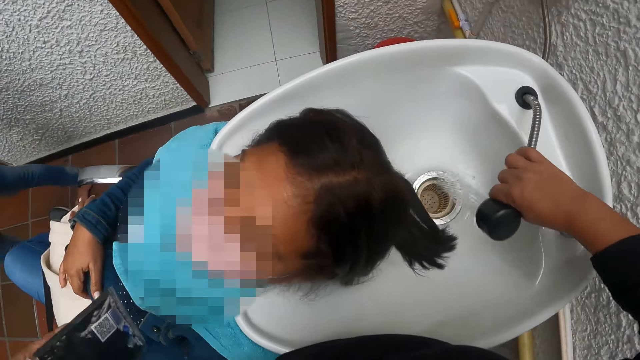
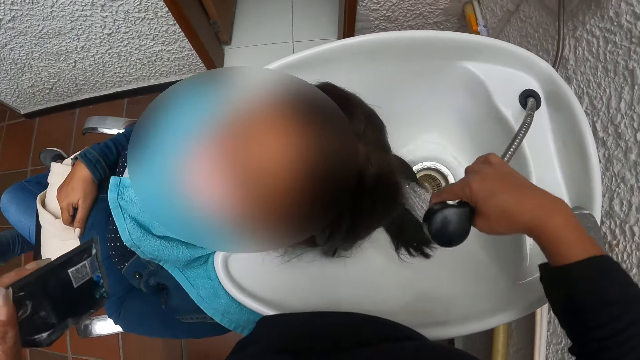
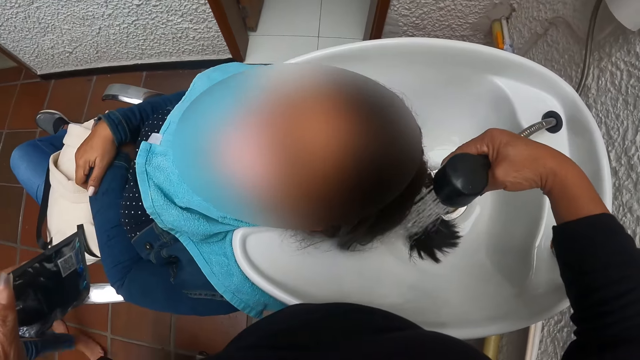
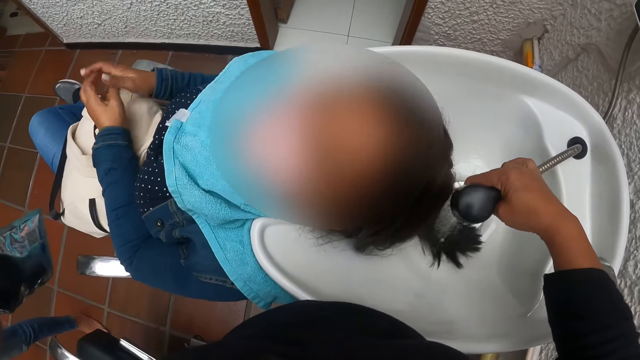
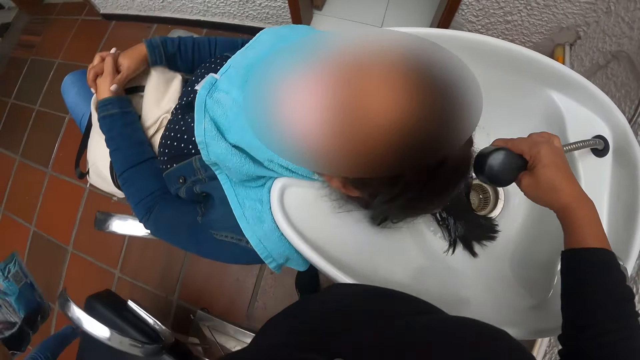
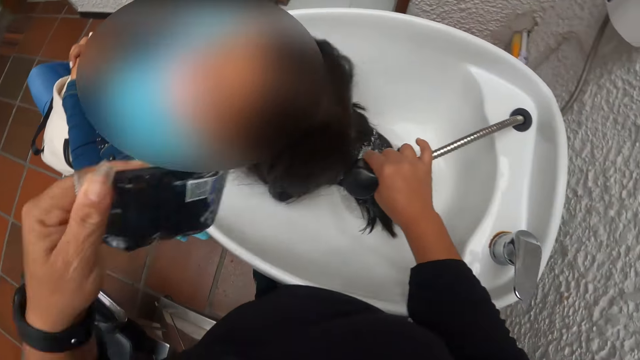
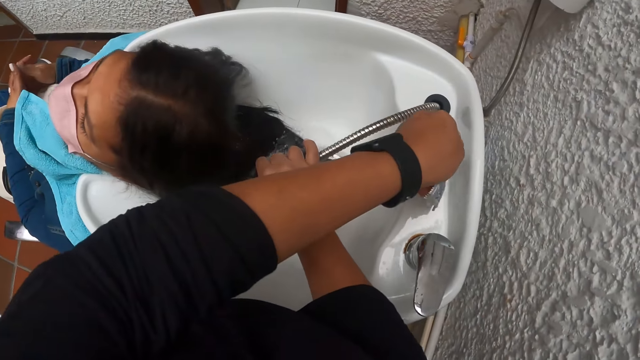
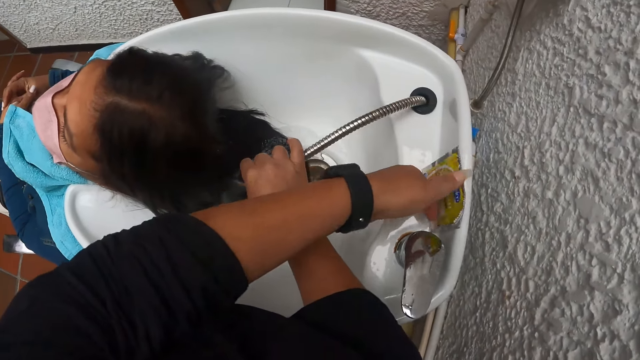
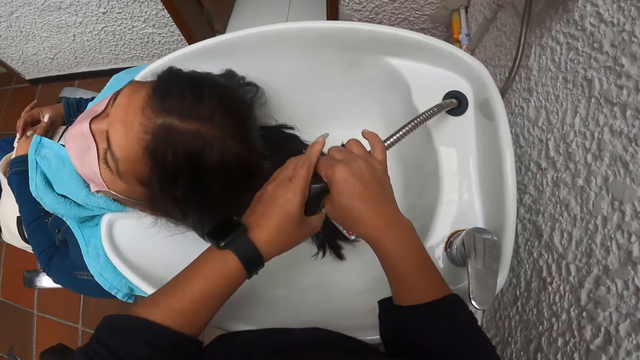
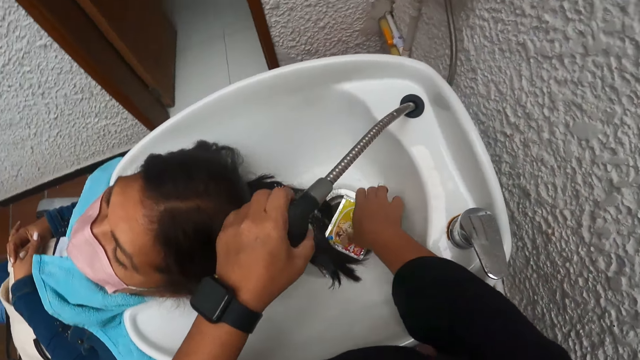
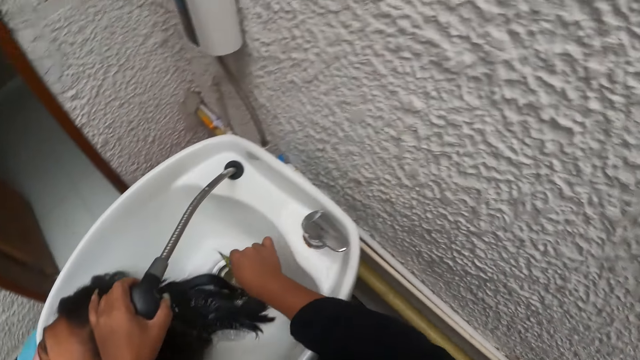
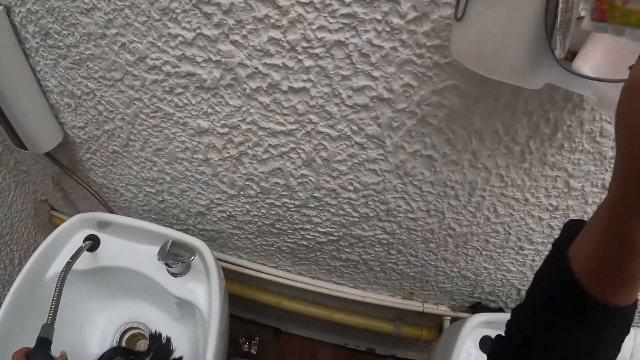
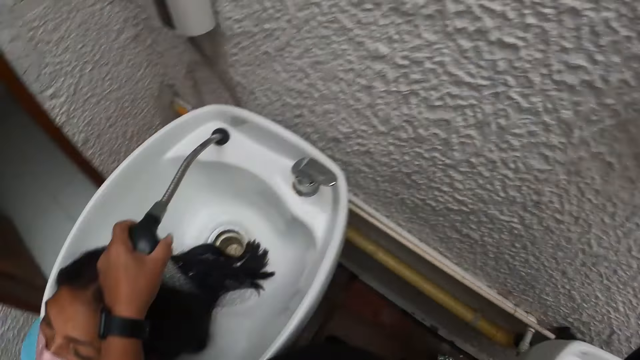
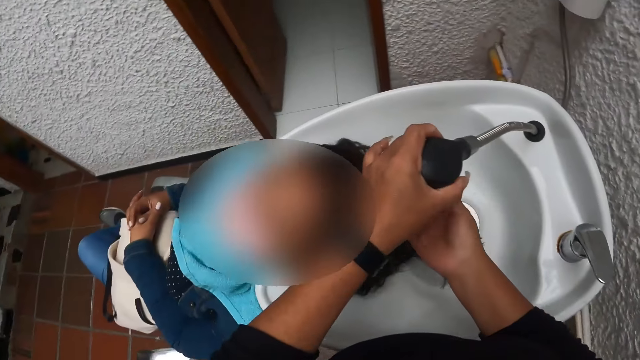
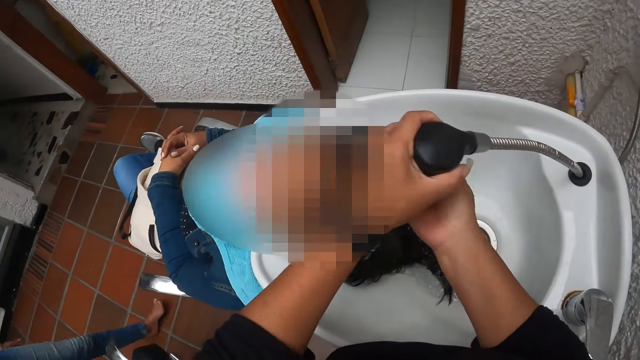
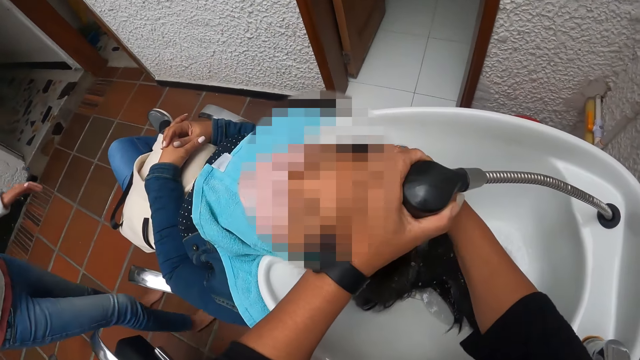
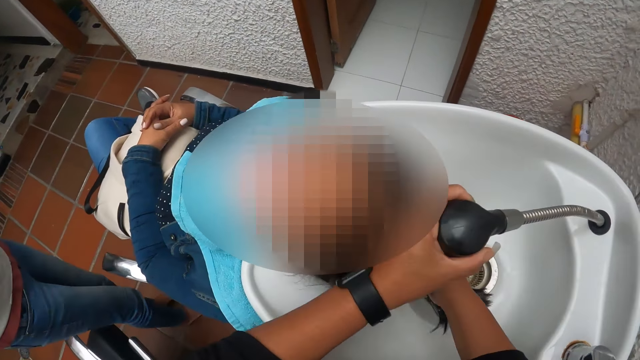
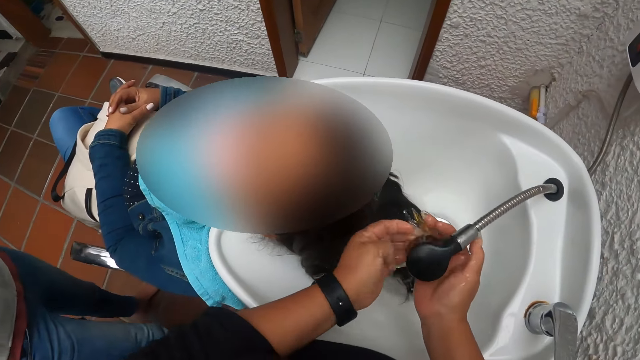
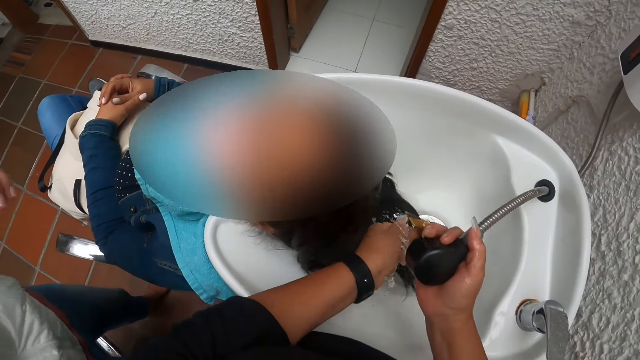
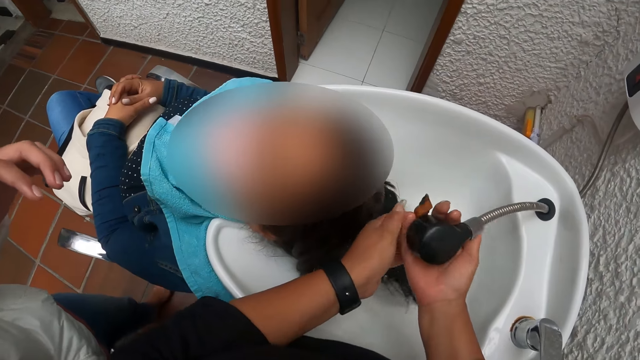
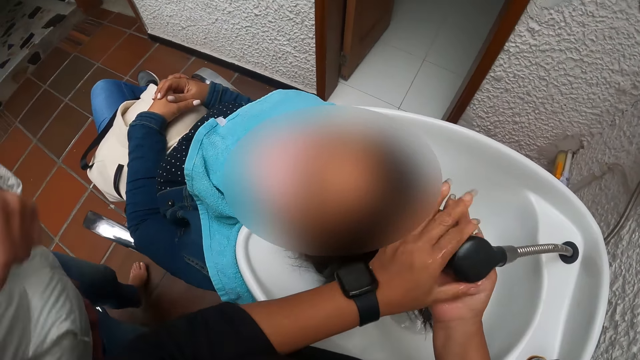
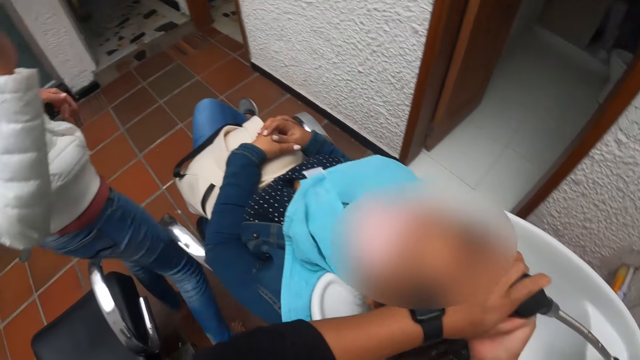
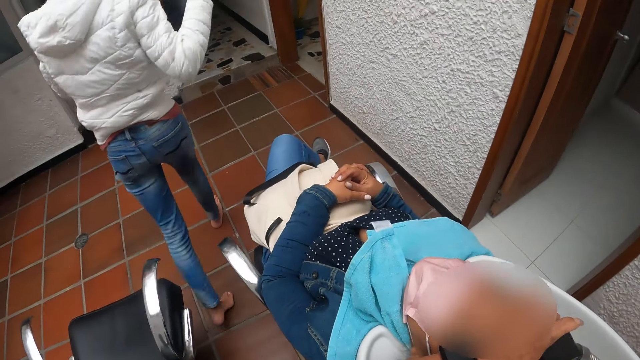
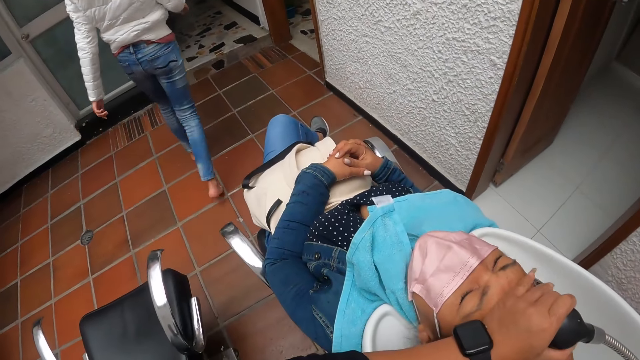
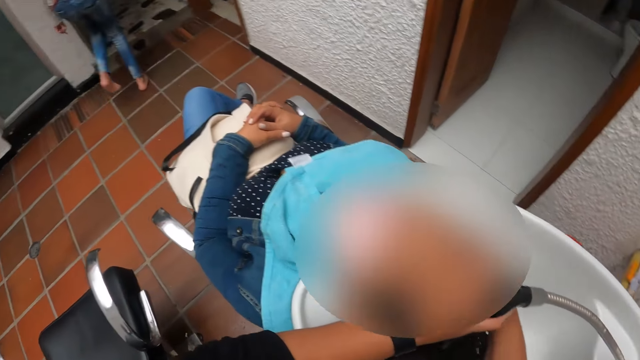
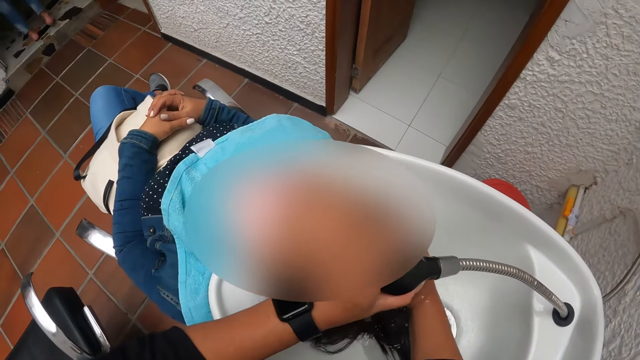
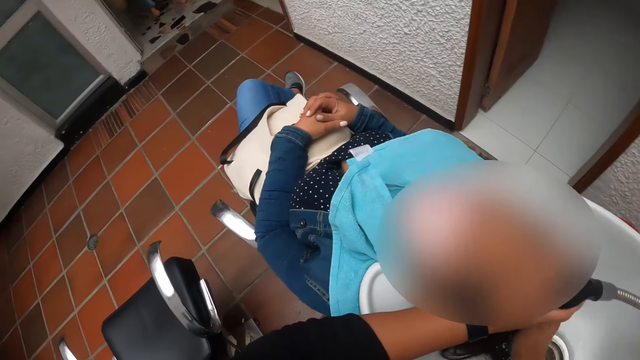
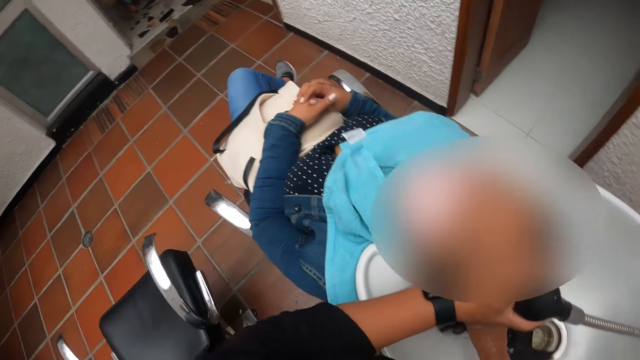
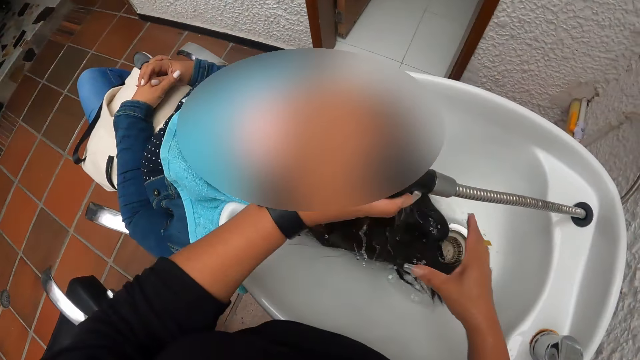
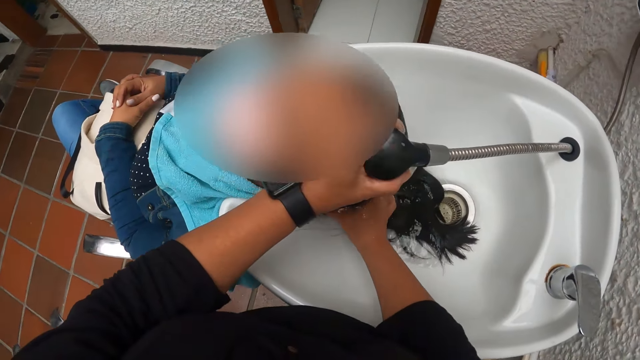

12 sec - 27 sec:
The camera wearer holds the pipe of the tap with her right hand. She drops a sachet on a sink with her right hand. She pulls the tap. She pours water on a woman's hair. She washes the woman's hair with water from the tap. The woman holds her hands together. The camera wearer picks the sachet from the sink. She carries the sachet from the sink with her right hand. She drops the sachet in a rack. She rinses her hand. She washes the woman's hair with water from the tap. She massages the woman's hair. She pours water in her hand. She puts her hand on the woman's hair. She massages the woman's hair with her right hand.

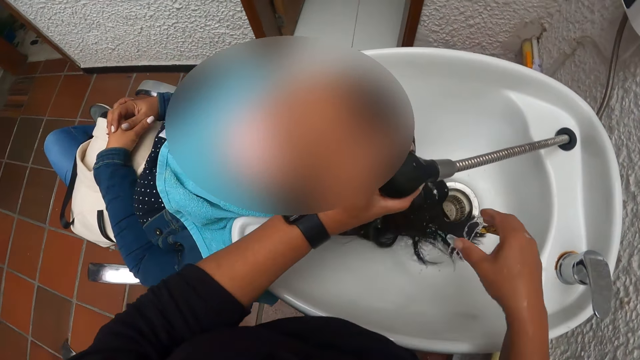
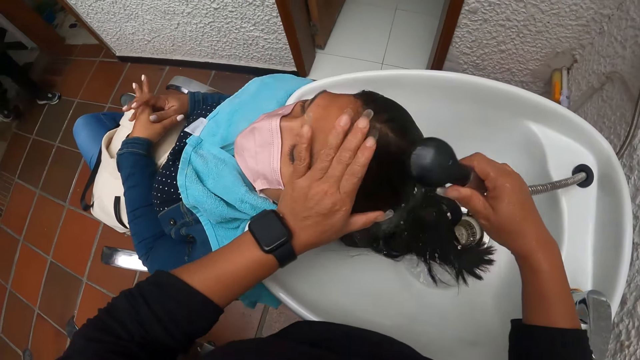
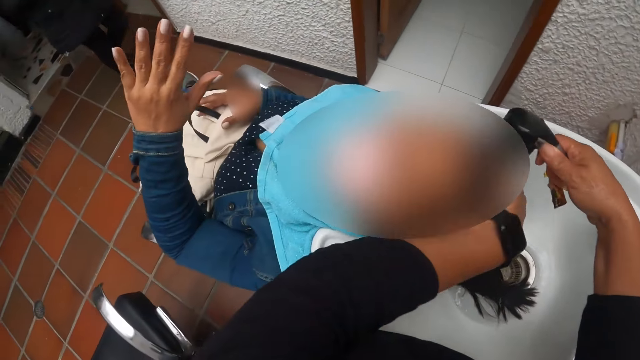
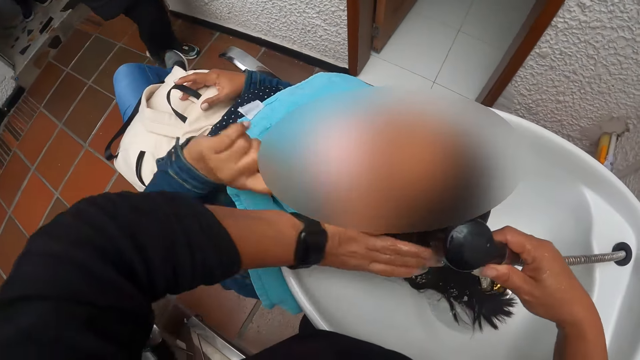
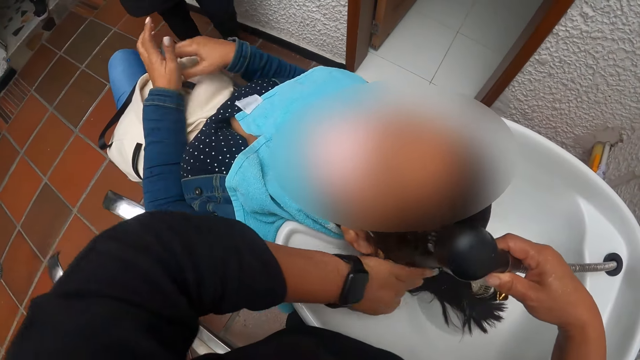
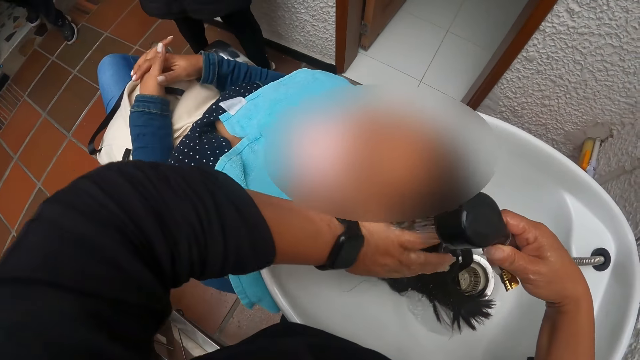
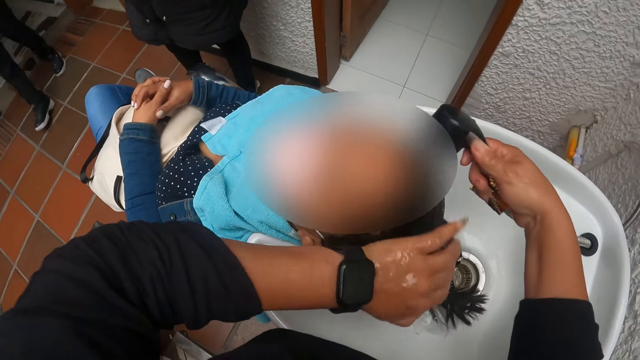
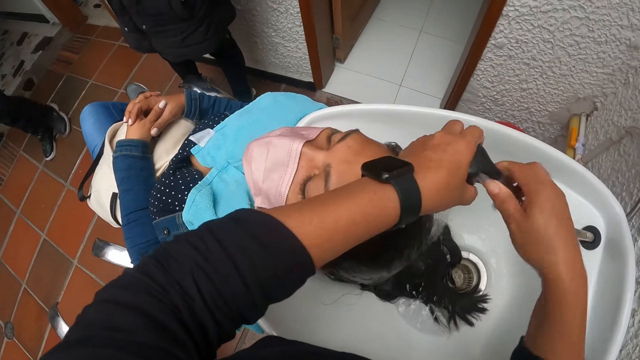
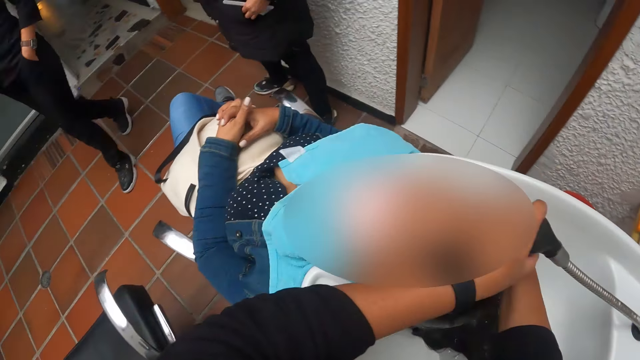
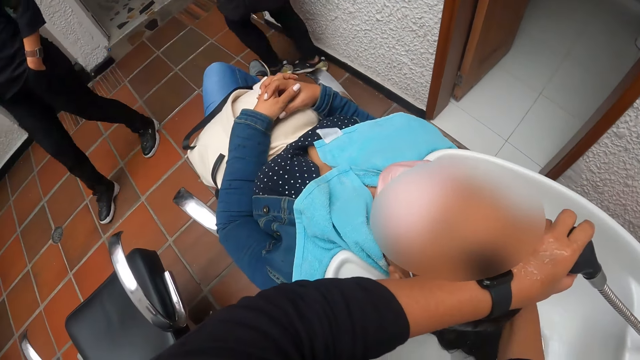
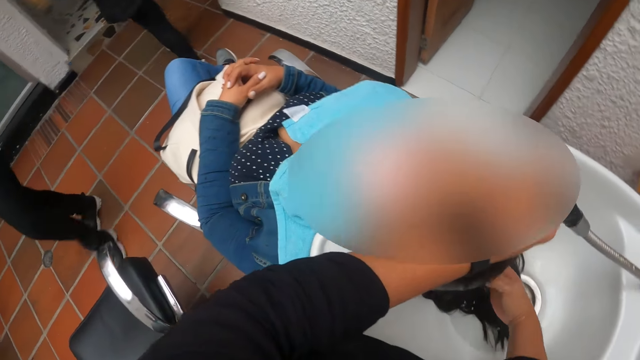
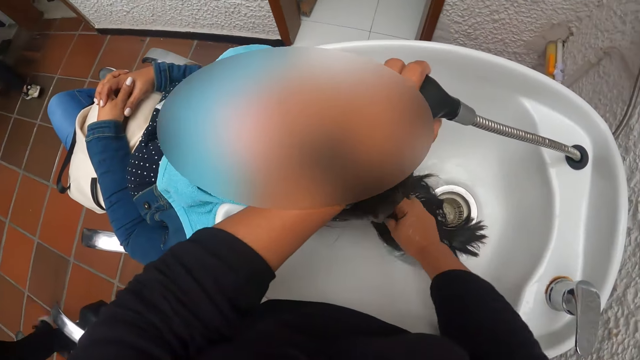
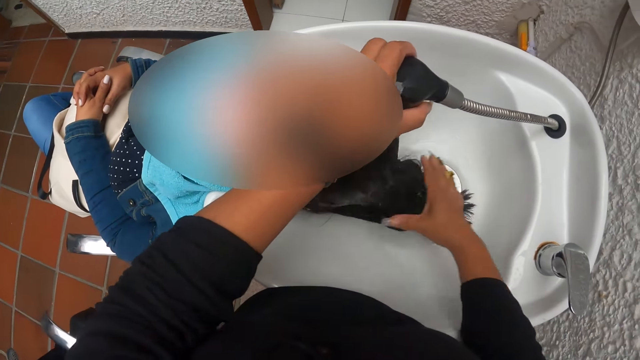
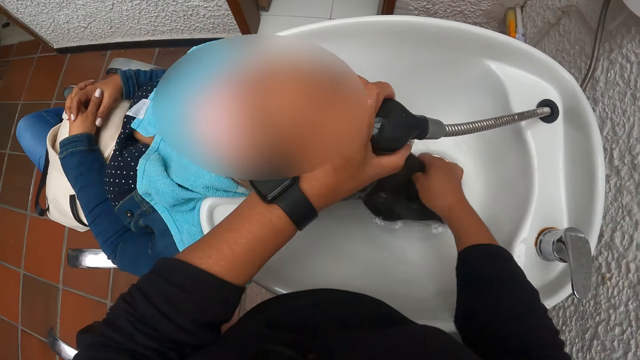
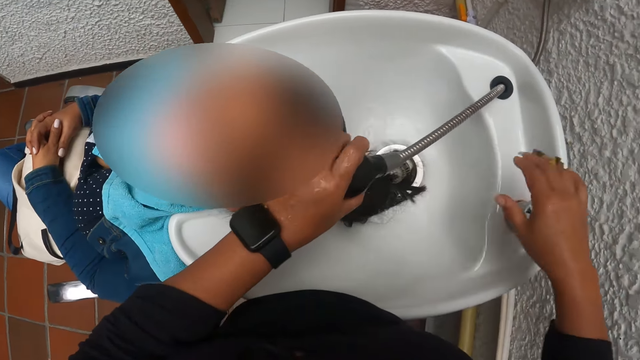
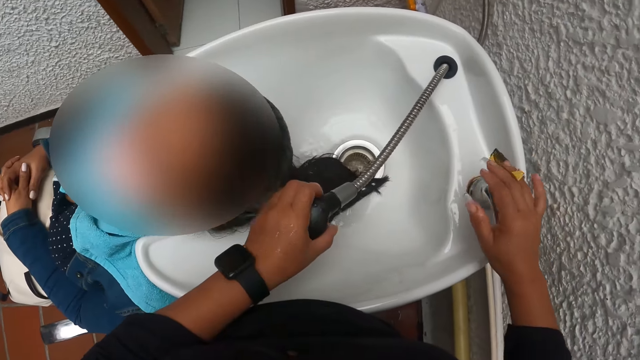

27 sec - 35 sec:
The camera wearer takes the tap with her right hand. She massages a woman's hair with her left hand. She takes the tap with her left hand. She massages the woman's hair with her right hand. She pulls the woman's hair. She turns off the tap with her right hand.
